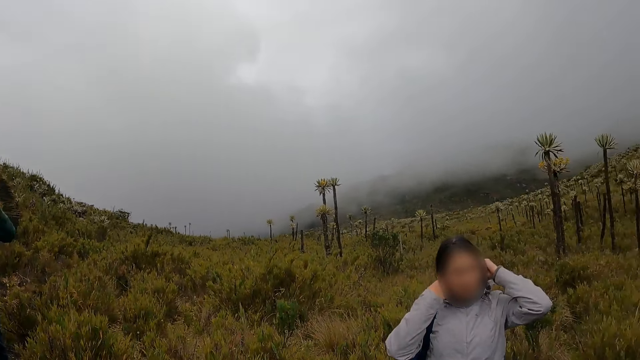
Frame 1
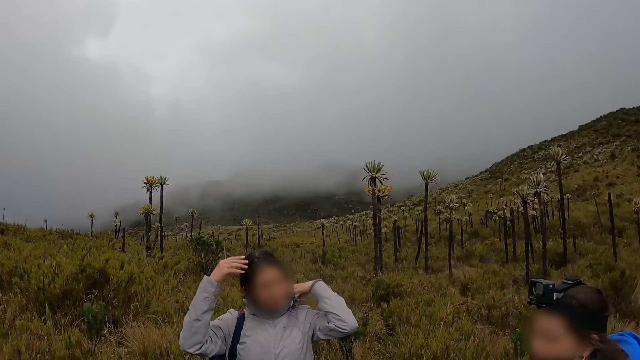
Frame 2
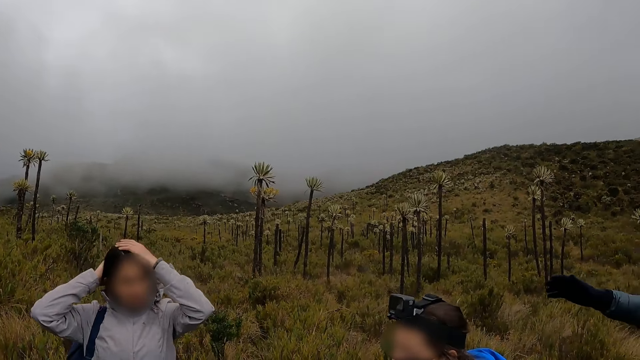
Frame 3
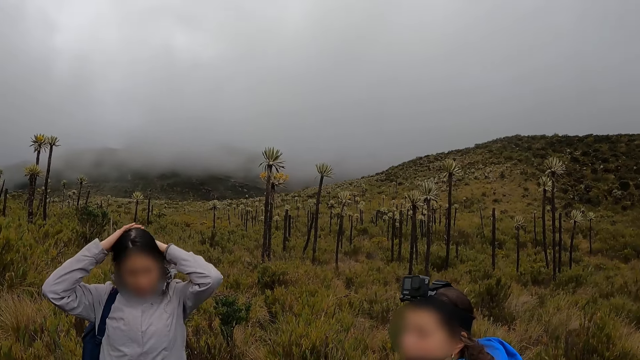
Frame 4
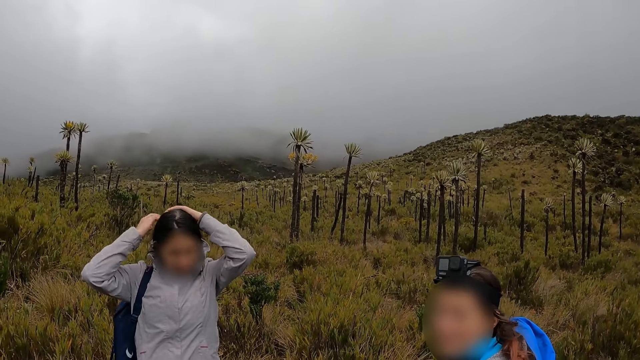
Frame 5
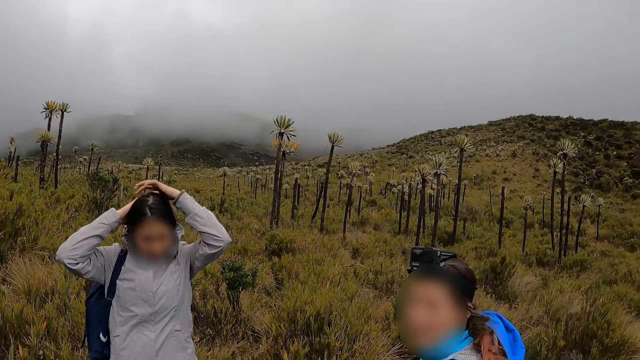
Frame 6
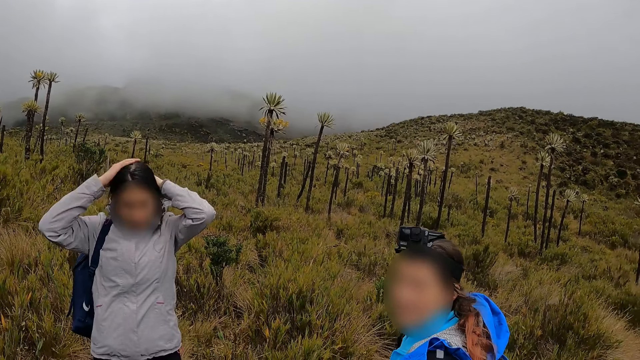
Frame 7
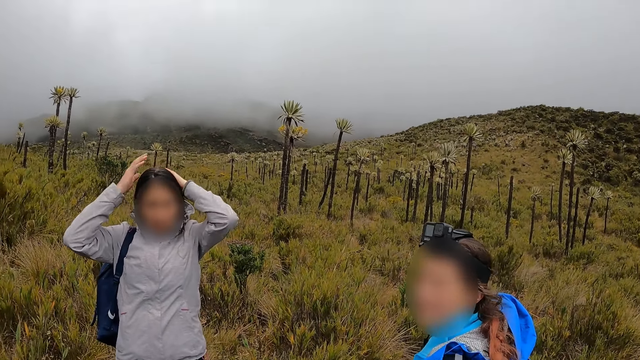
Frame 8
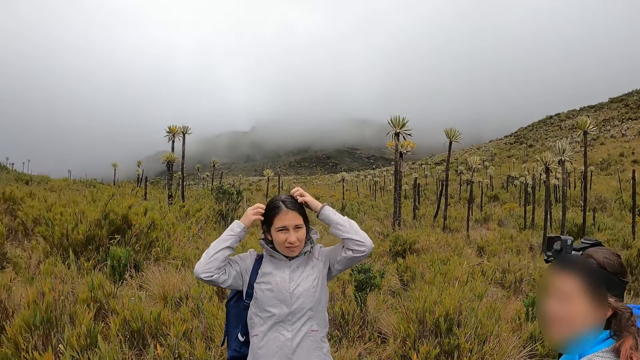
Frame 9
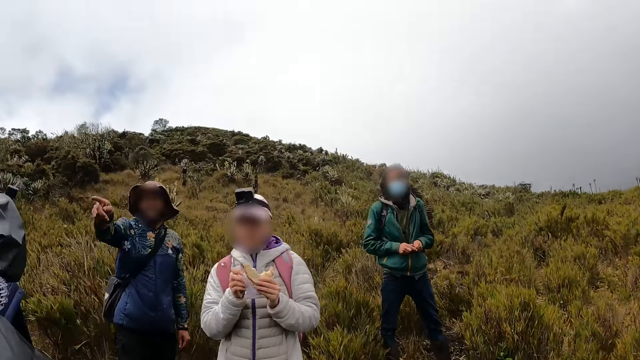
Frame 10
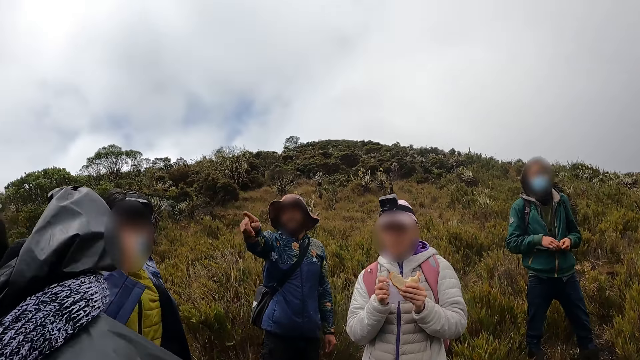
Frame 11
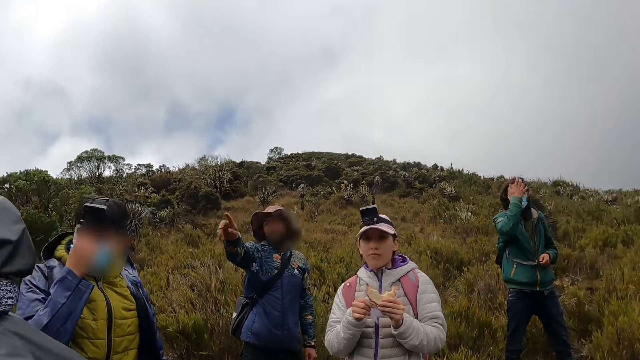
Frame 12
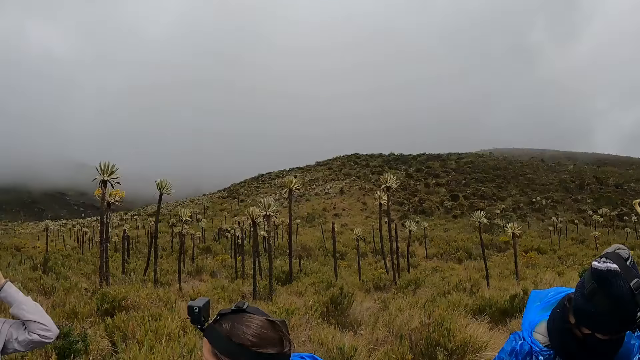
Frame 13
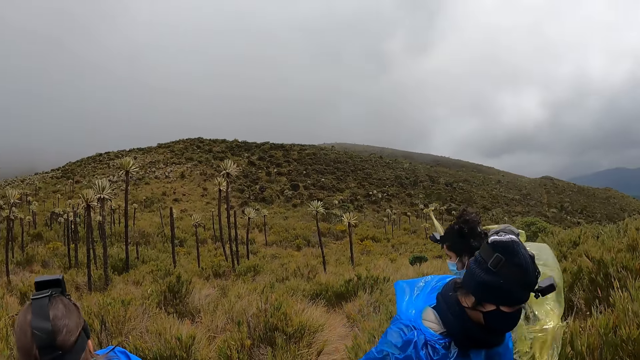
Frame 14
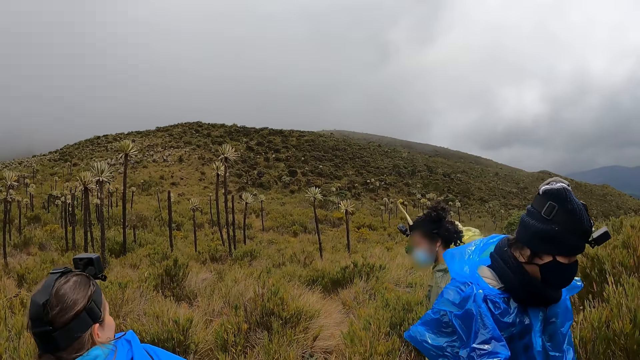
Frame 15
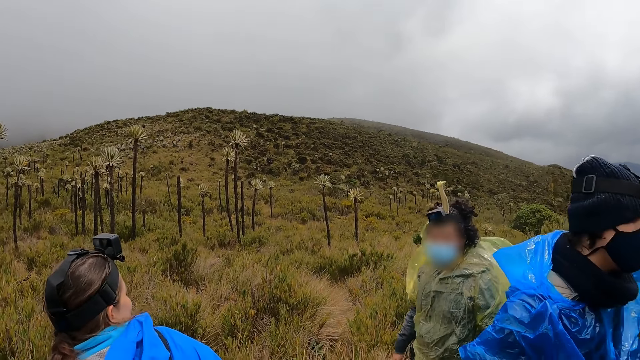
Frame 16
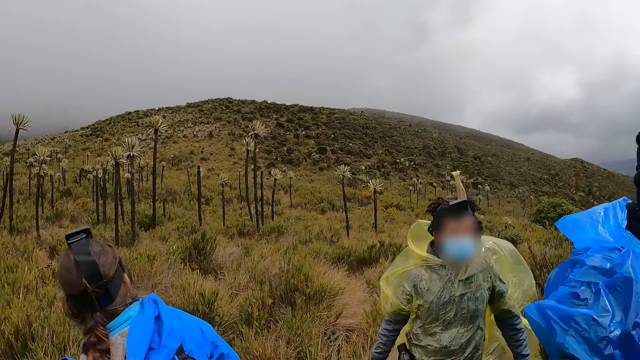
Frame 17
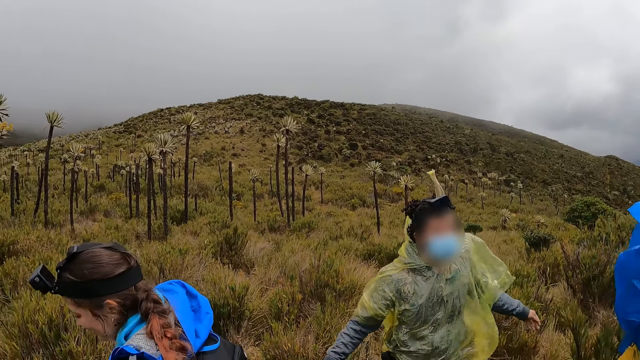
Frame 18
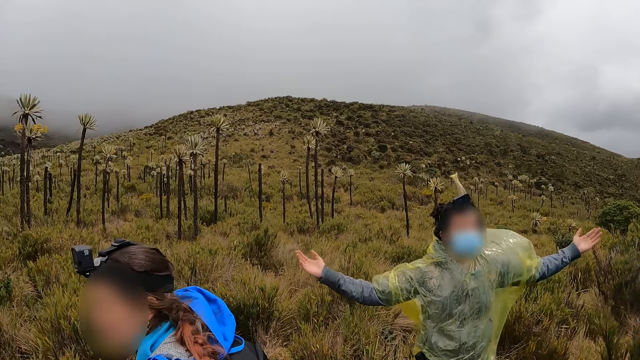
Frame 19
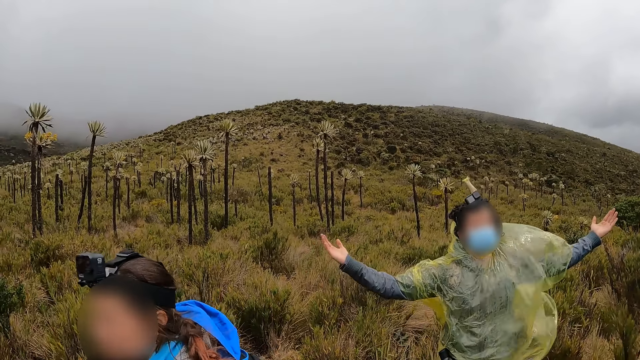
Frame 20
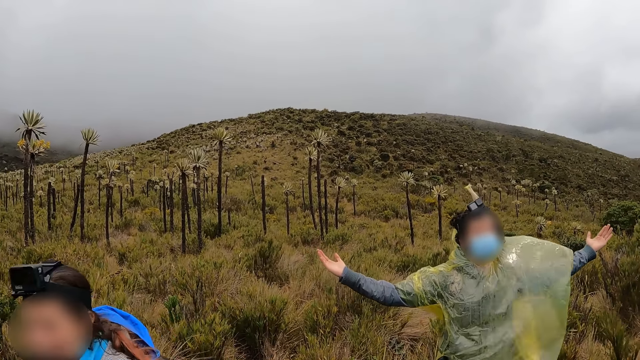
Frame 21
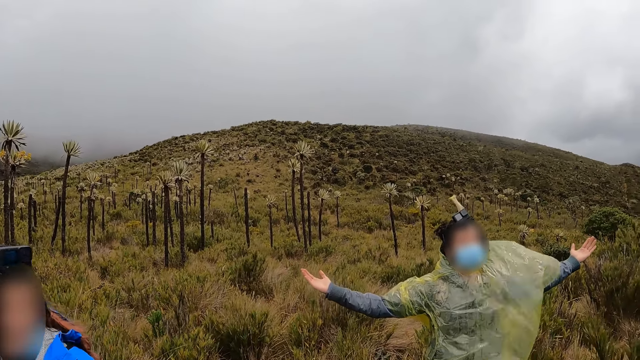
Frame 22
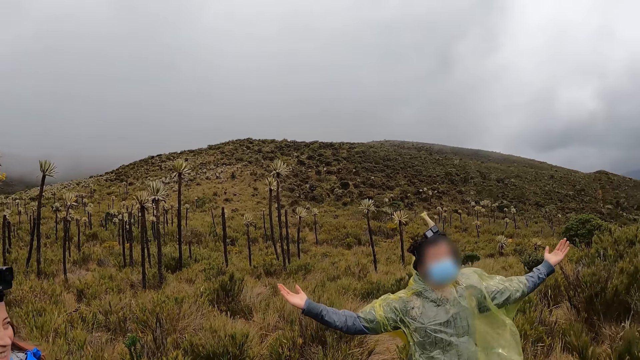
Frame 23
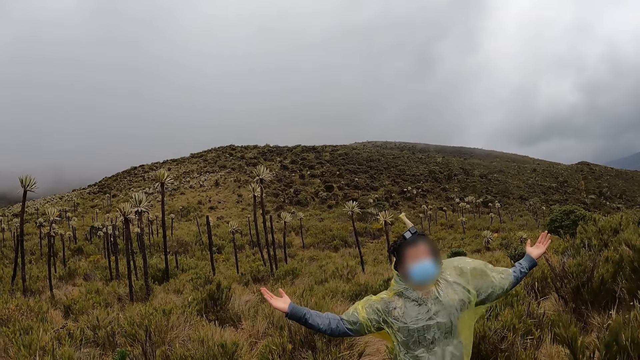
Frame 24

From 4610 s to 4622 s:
The woman rubs her hair with both hands. A man raises both hands on the hill.

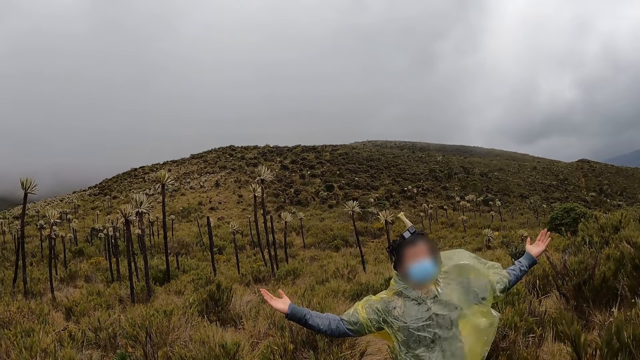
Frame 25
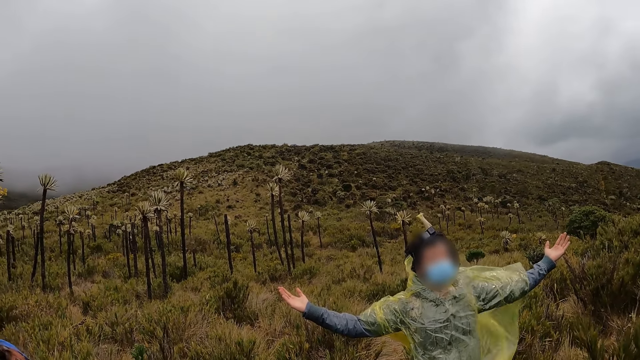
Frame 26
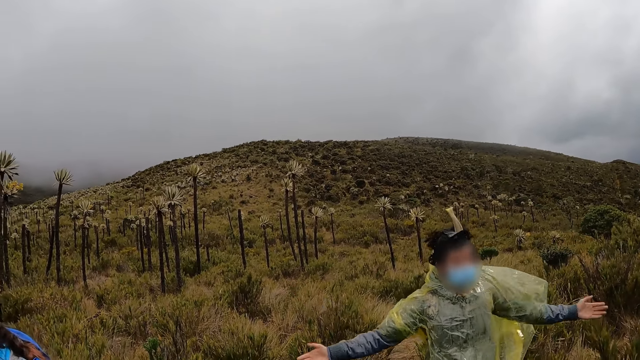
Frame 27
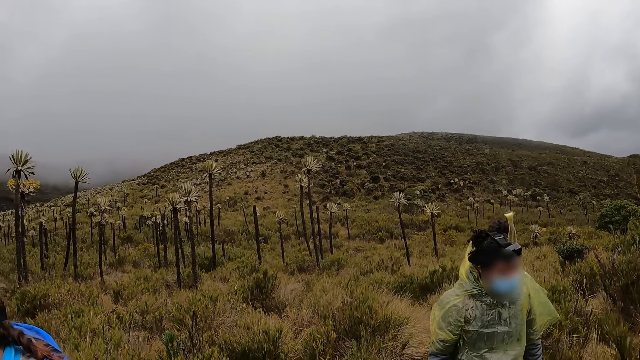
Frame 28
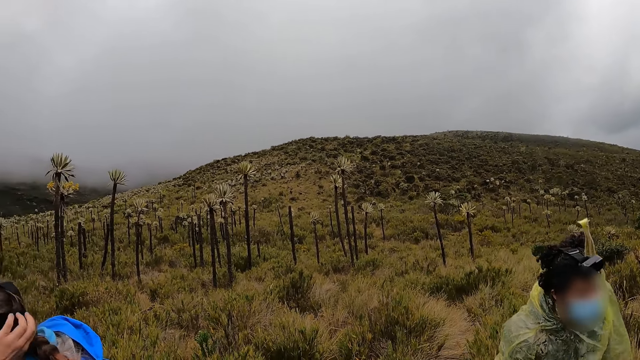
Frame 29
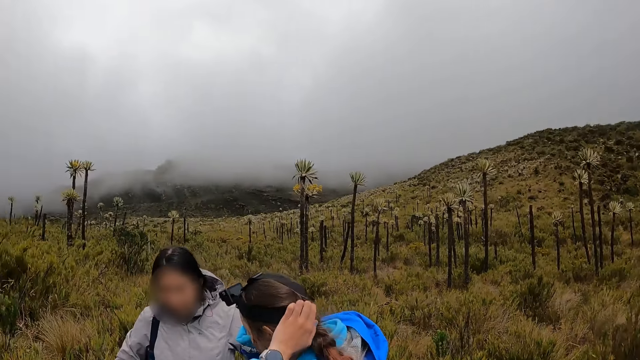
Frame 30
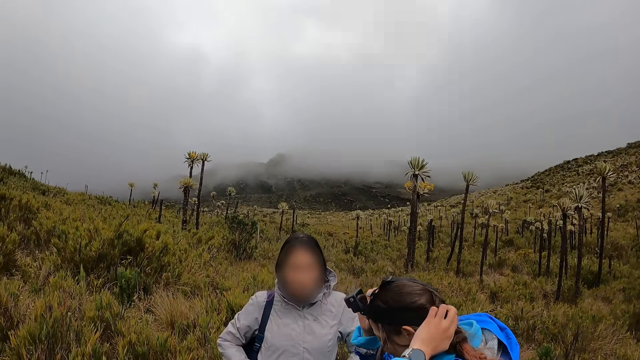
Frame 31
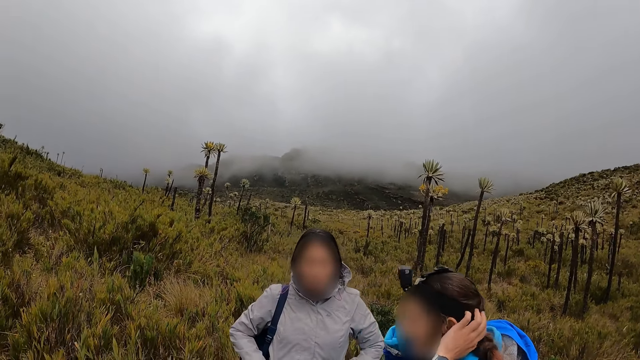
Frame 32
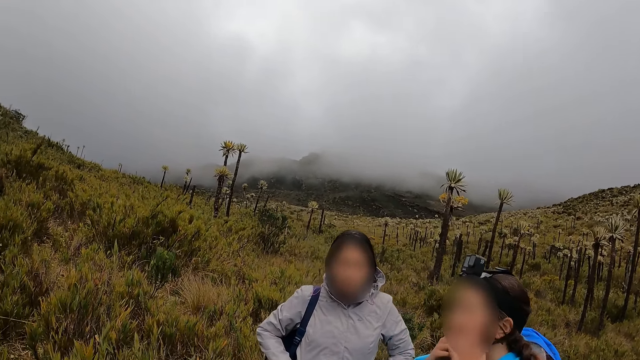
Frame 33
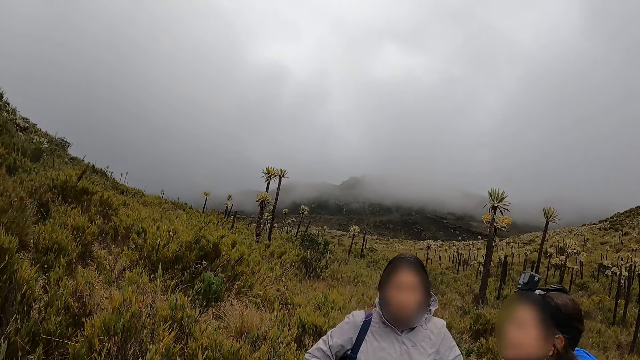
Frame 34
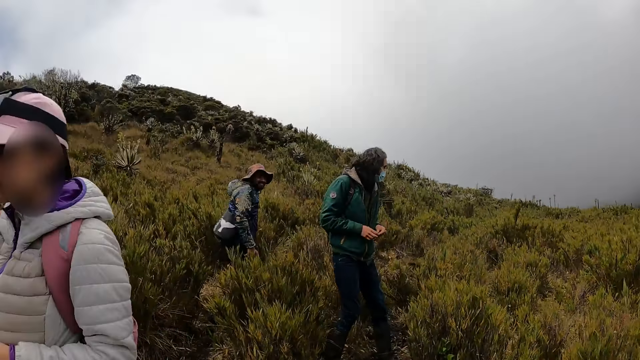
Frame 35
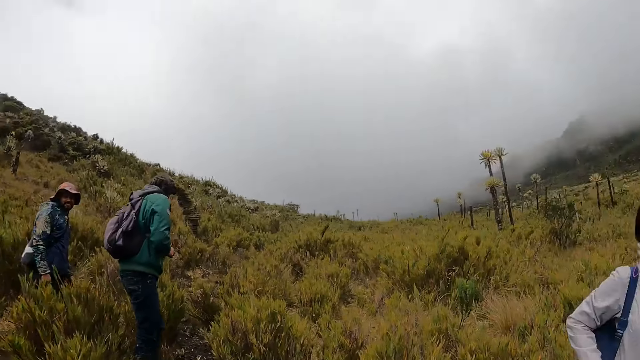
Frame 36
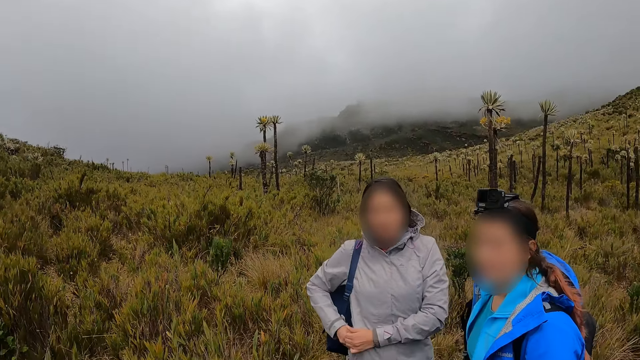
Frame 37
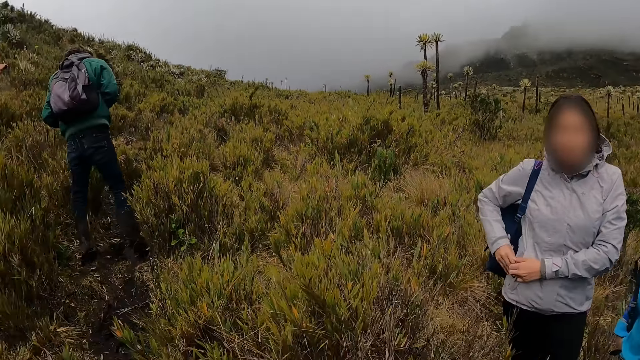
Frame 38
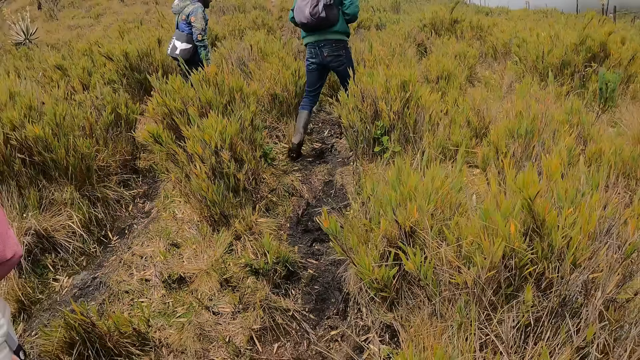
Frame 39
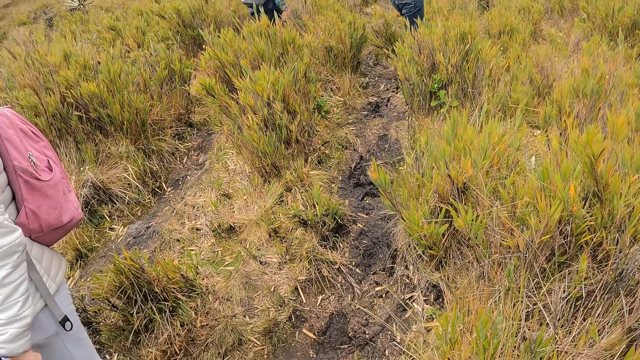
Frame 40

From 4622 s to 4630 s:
A woman adjusts a camera on her head with both hands. Another woman puts her right hand inside her pocket.
